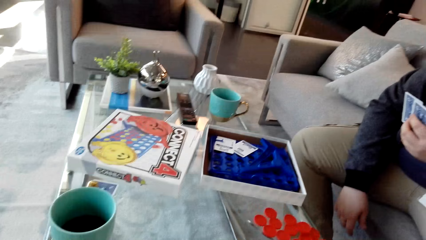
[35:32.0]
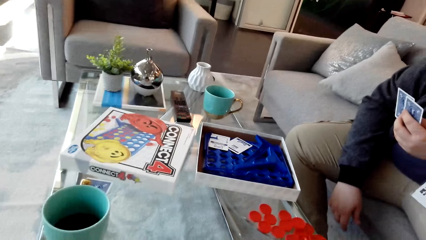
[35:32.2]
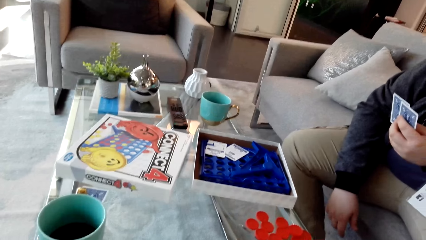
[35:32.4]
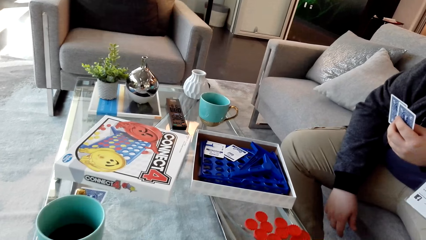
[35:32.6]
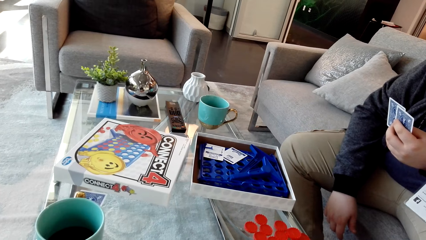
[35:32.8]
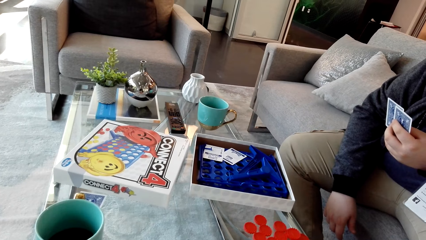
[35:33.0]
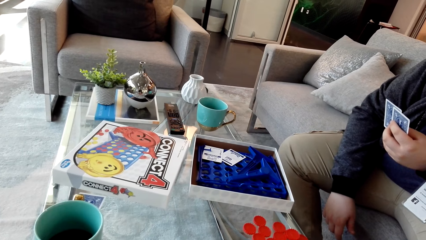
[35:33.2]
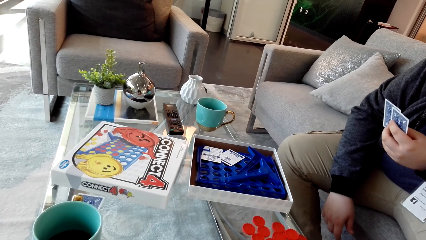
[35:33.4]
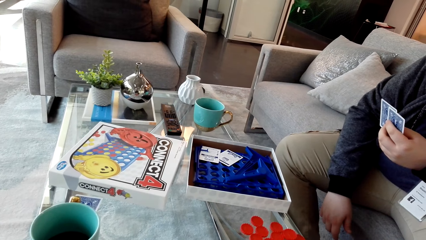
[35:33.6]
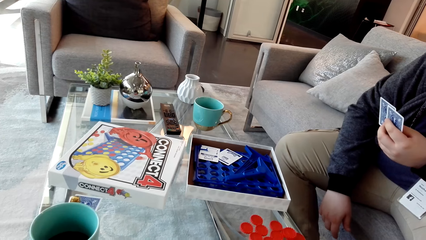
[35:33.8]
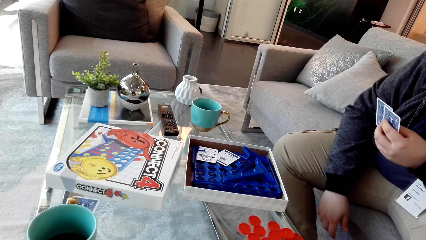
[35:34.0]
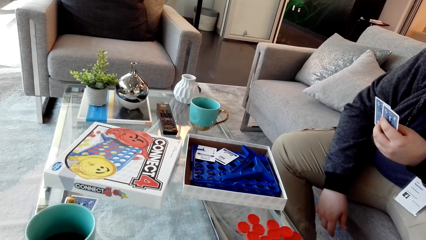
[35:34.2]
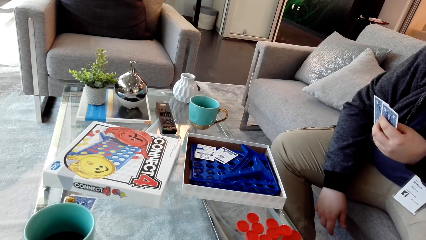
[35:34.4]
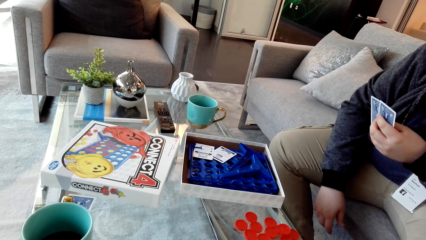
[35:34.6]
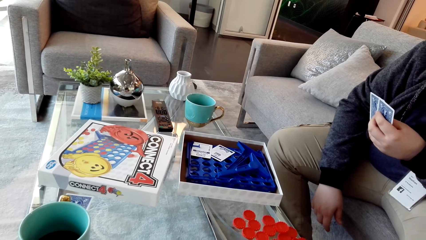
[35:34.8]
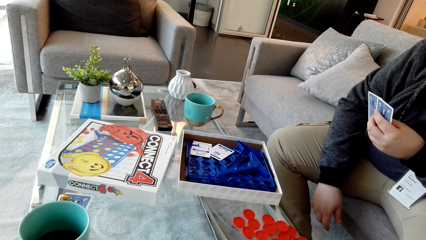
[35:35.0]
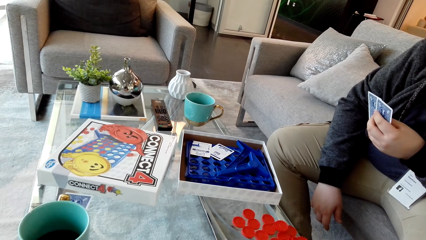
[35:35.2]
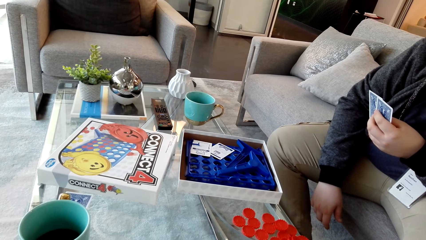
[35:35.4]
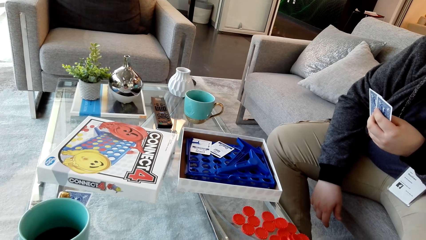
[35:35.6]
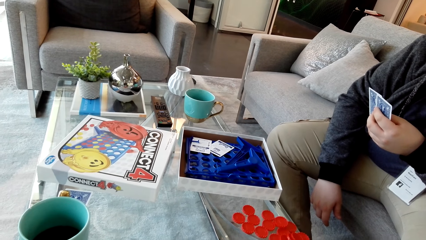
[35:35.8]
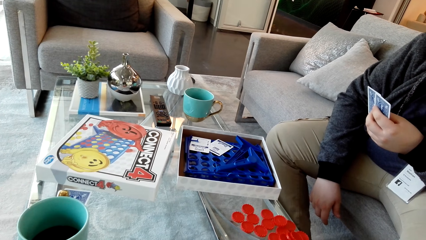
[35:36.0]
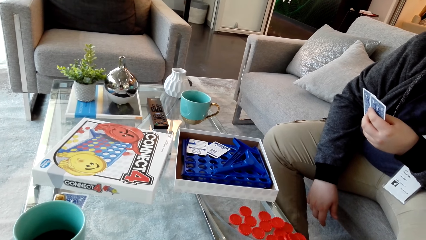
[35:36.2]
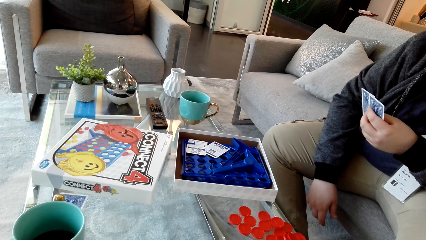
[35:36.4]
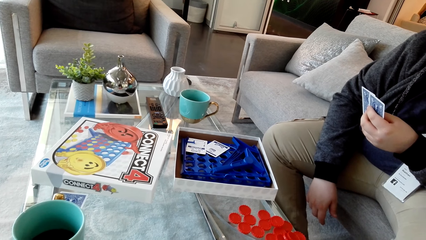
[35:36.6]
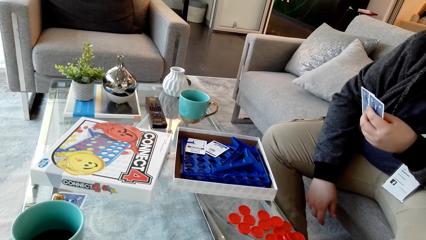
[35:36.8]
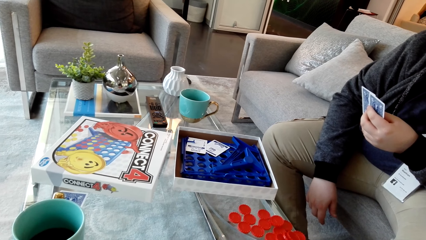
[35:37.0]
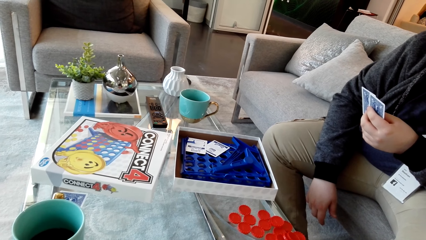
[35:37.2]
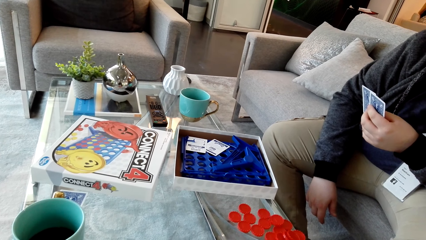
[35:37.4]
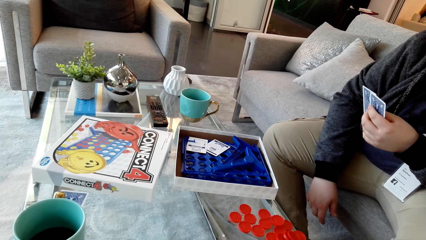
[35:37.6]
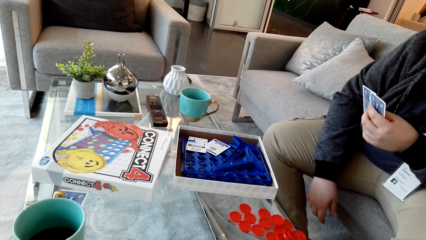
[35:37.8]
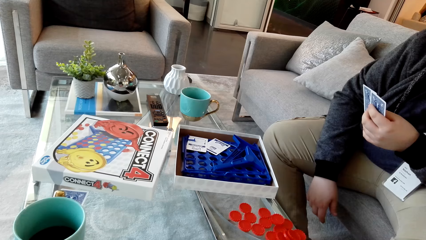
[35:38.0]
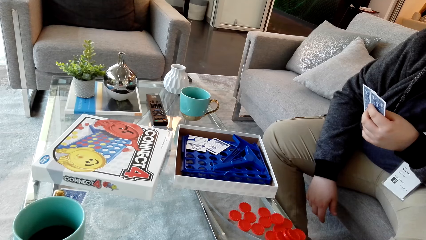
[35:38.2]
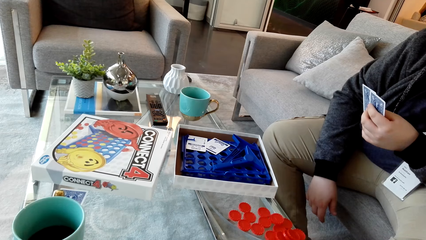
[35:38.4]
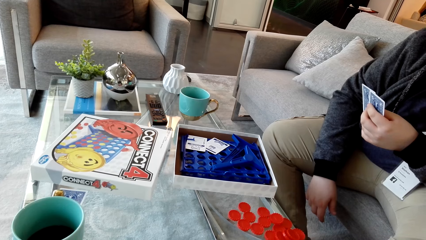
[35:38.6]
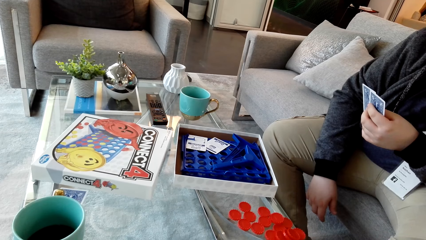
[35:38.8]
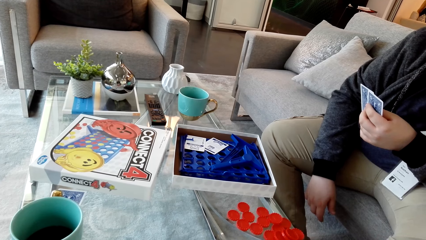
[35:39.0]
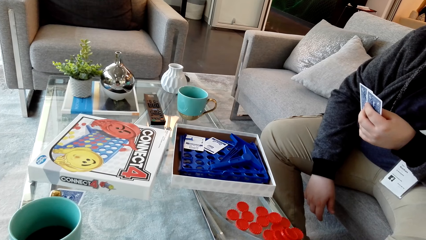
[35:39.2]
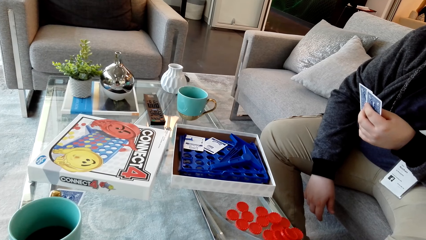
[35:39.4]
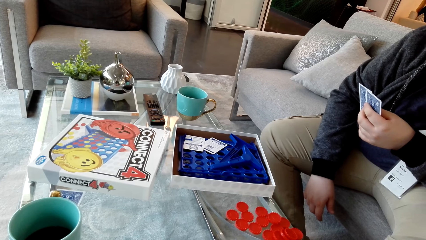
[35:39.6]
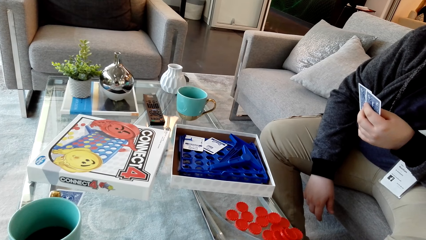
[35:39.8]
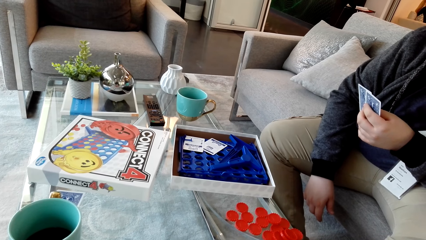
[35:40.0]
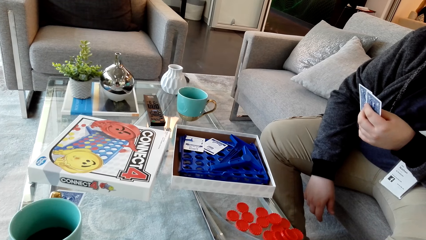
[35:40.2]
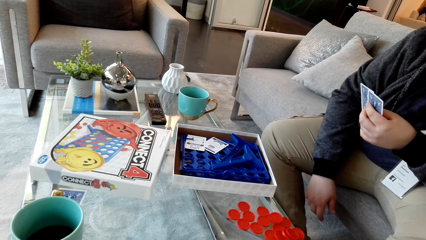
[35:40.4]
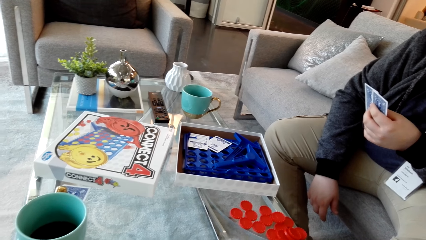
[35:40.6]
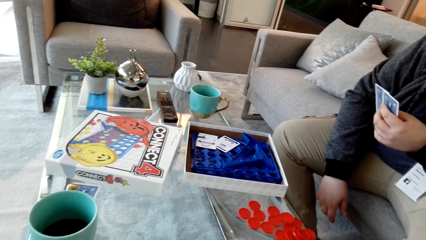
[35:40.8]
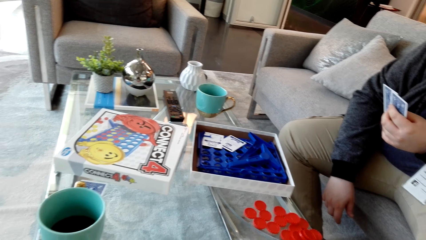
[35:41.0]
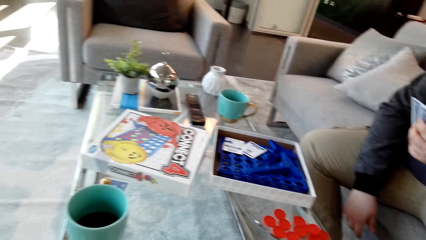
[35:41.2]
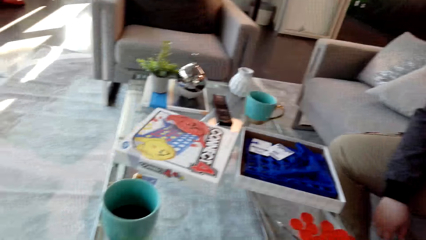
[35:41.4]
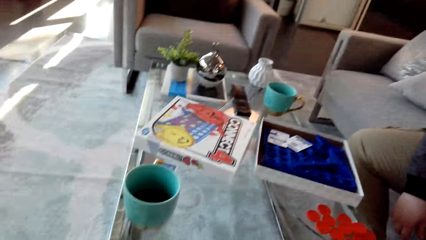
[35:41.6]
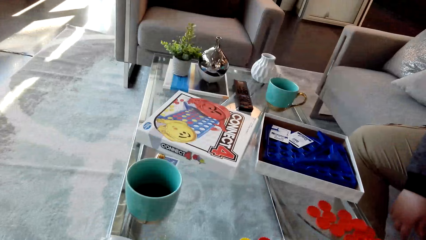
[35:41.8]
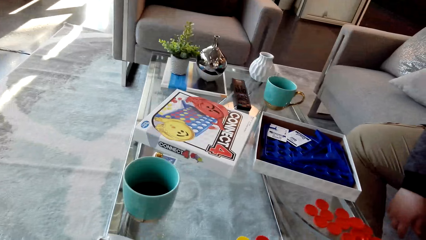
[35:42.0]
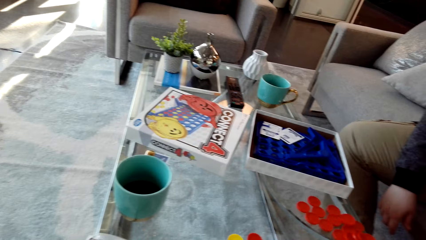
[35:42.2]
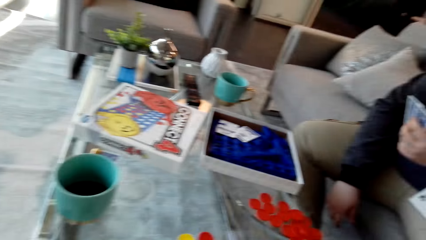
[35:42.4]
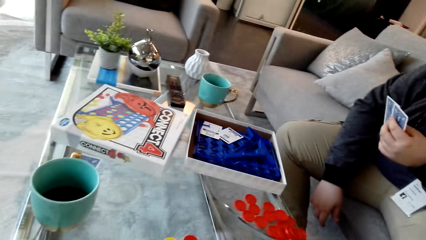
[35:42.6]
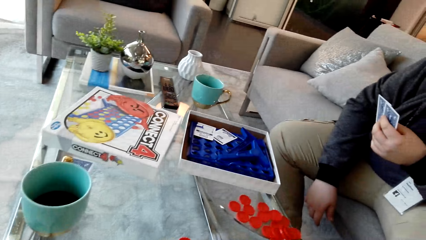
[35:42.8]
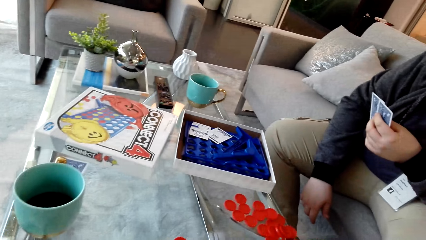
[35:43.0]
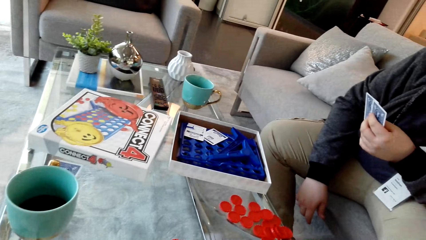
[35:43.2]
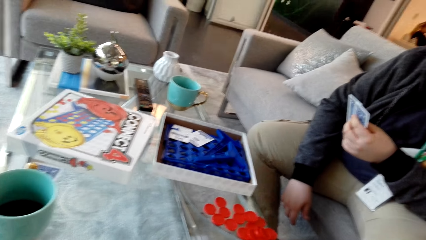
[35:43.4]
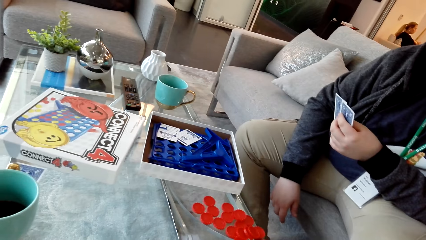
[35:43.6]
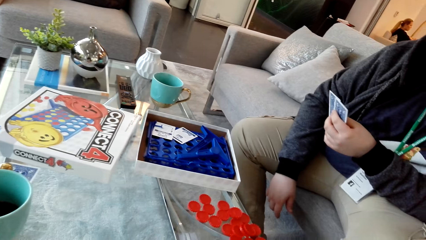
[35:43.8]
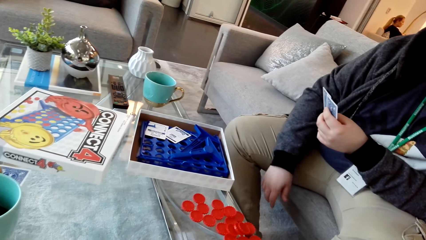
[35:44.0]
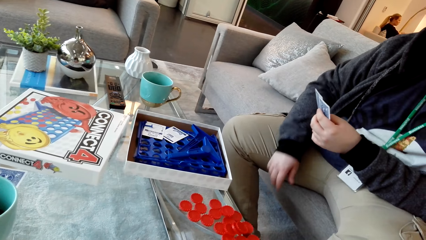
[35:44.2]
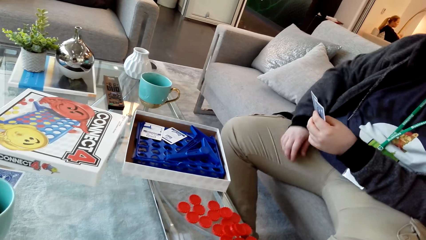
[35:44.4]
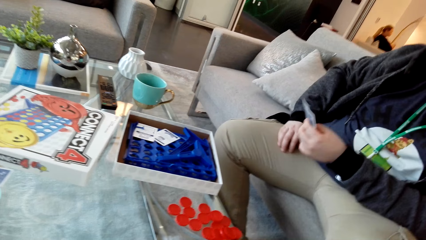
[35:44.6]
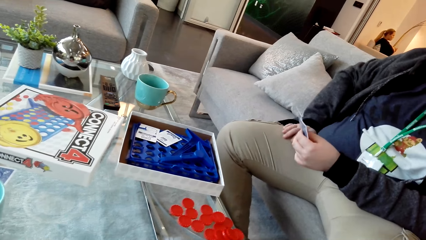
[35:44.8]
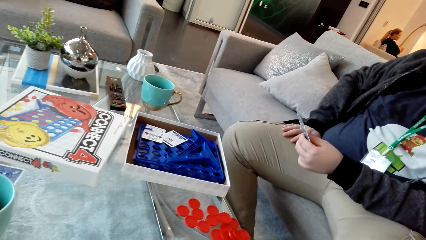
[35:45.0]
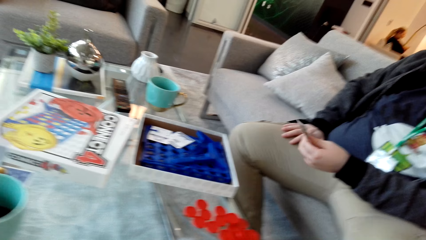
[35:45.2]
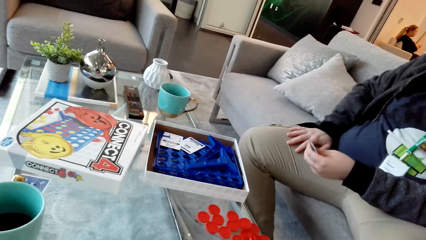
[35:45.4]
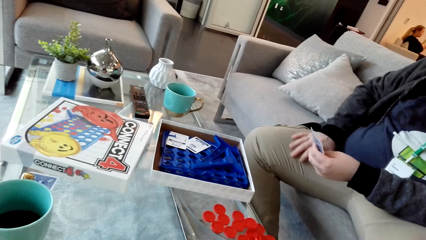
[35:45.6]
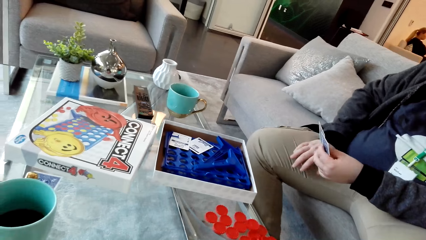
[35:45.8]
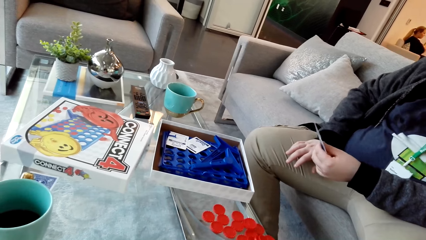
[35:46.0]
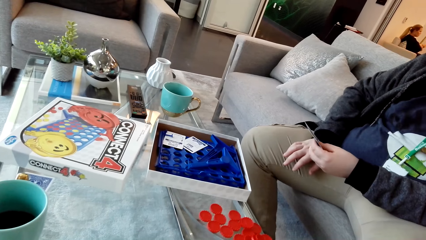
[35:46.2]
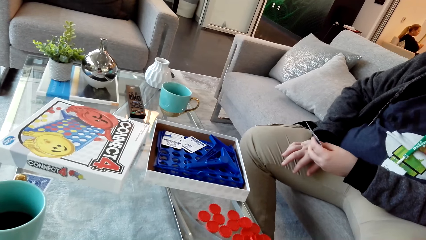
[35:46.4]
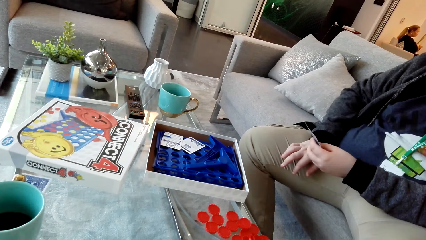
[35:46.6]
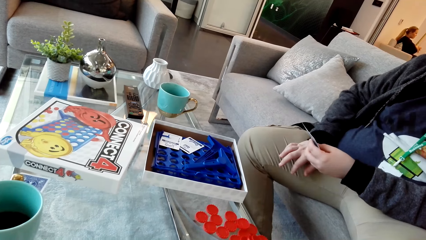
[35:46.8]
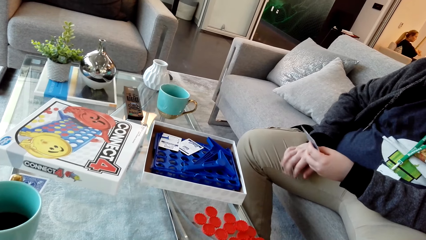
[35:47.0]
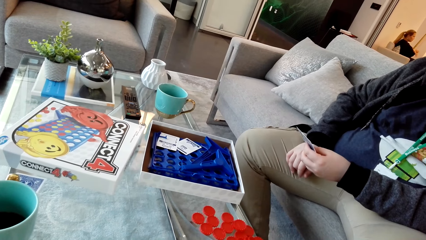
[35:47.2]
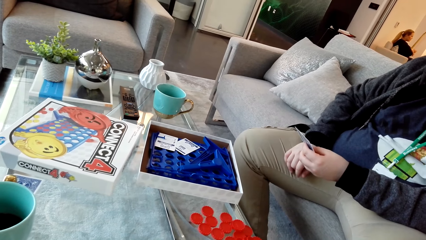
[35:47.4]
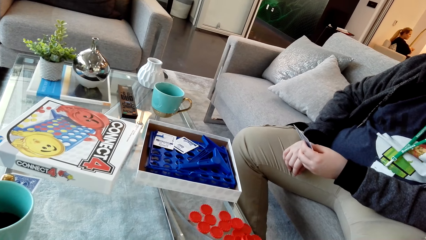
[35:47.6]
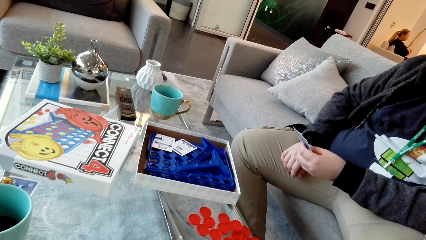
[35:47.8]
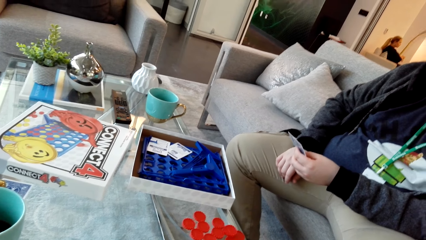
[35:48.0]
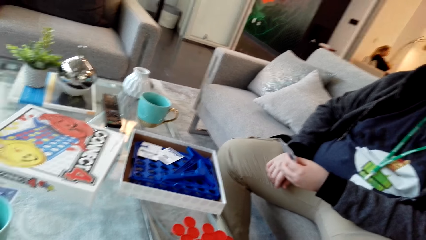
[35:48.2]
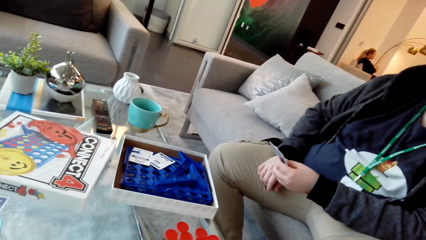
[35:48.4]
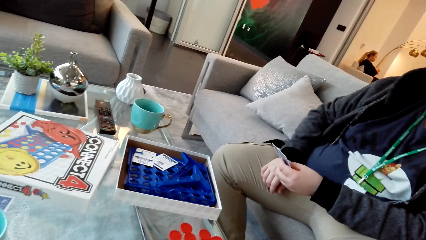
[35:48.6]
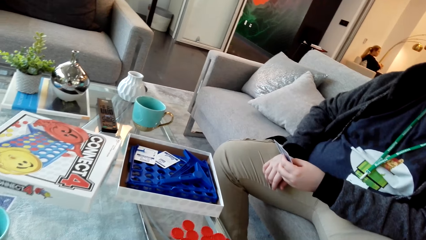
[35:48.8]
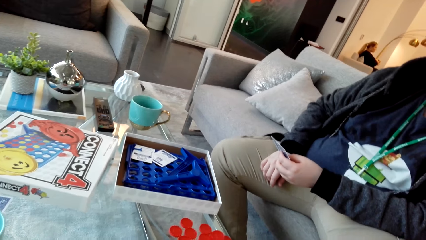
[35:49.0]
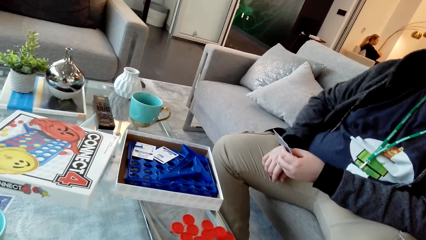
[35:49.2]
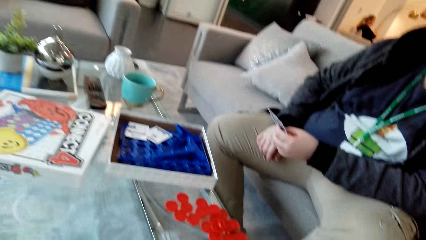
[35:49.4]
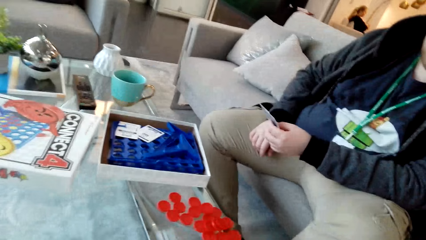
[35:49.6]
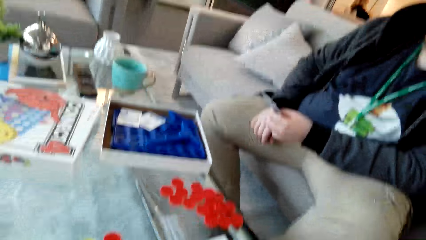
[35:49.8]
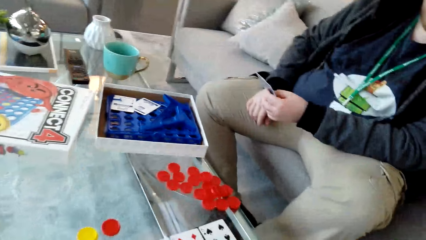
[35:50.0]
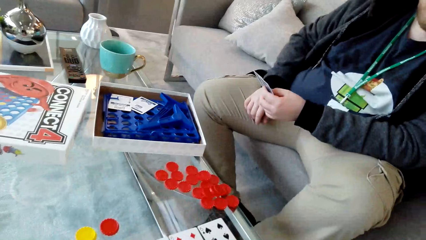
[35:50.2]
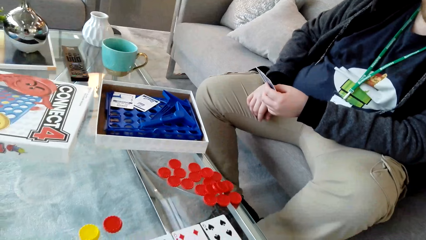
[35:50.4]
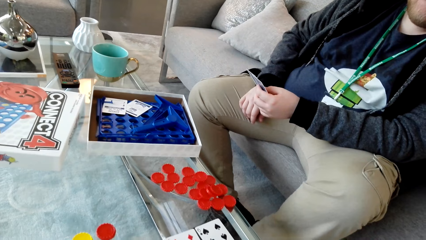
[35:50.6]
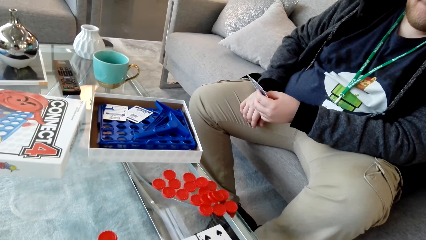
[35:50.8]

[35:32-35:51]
The camera wearer looks around. A man leans on the seat. The camera wearer talks.
